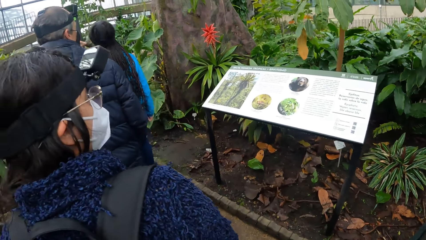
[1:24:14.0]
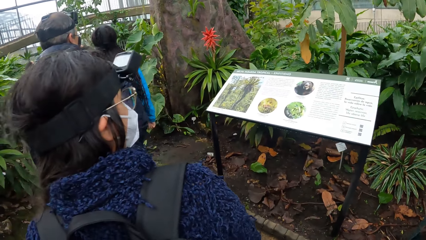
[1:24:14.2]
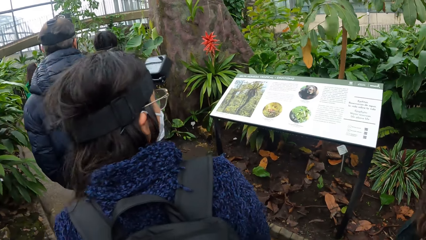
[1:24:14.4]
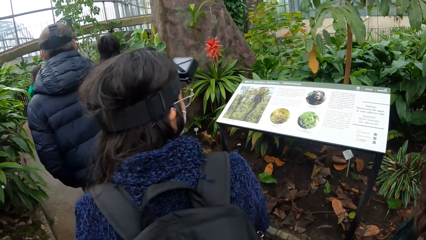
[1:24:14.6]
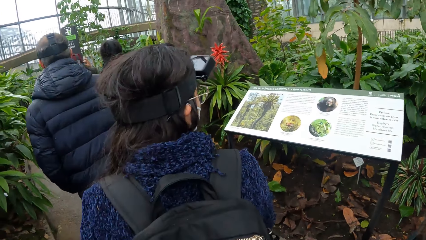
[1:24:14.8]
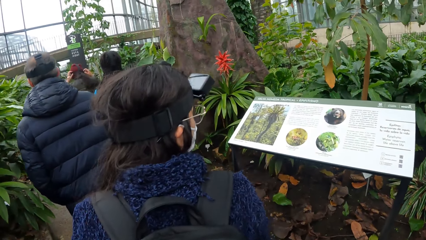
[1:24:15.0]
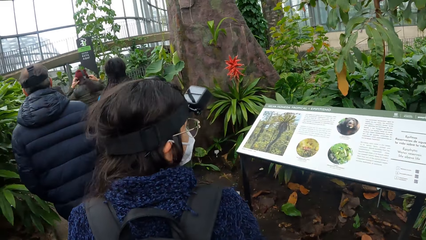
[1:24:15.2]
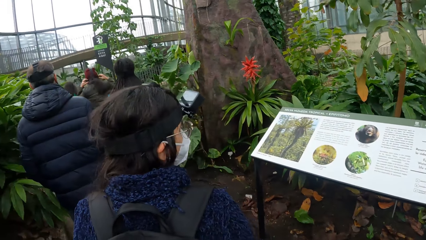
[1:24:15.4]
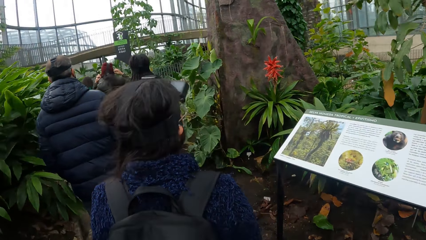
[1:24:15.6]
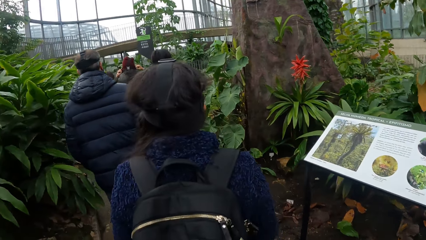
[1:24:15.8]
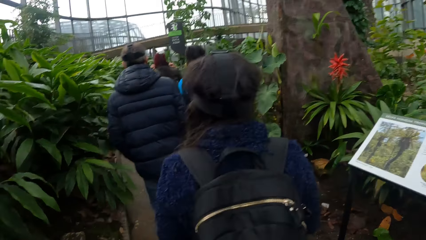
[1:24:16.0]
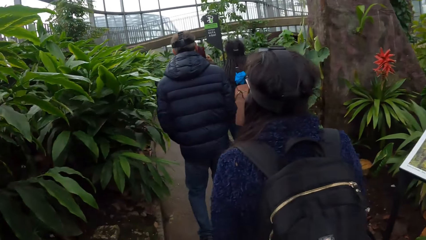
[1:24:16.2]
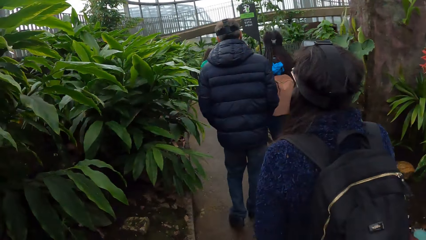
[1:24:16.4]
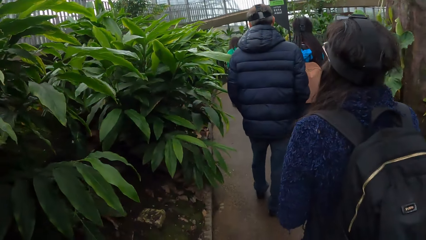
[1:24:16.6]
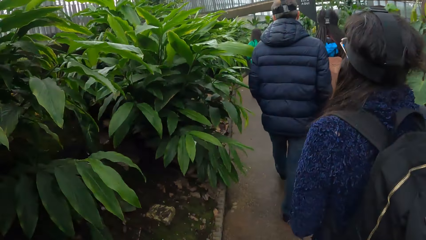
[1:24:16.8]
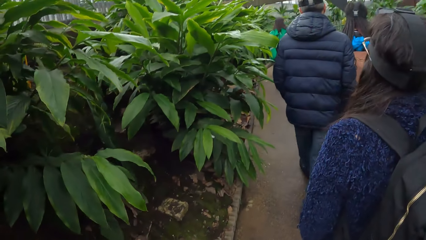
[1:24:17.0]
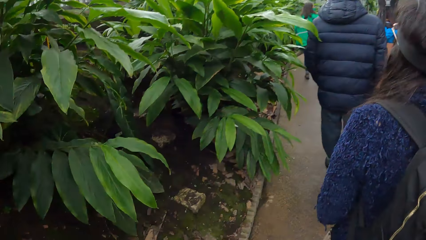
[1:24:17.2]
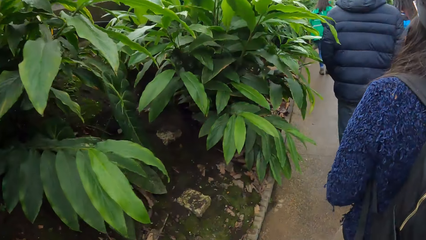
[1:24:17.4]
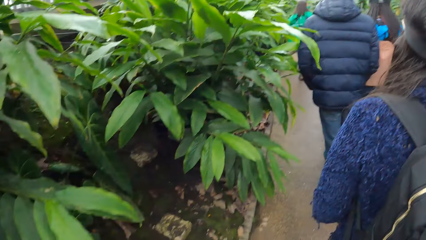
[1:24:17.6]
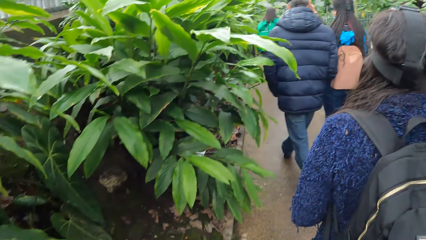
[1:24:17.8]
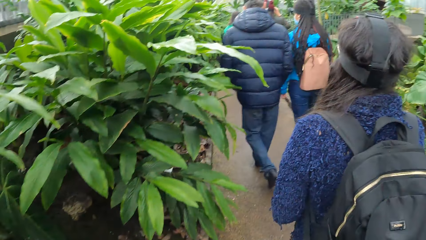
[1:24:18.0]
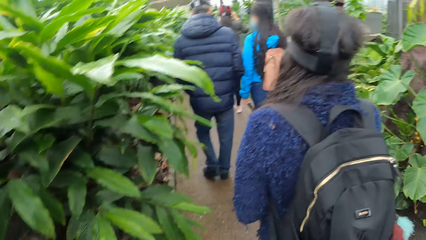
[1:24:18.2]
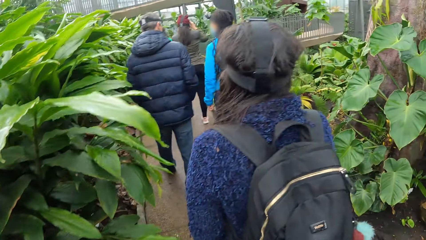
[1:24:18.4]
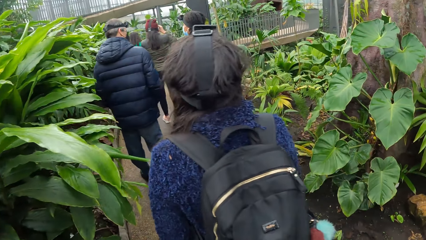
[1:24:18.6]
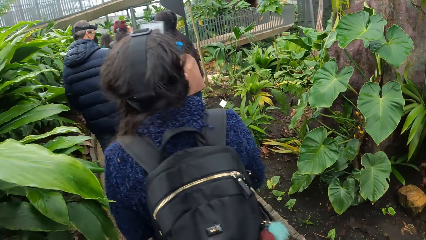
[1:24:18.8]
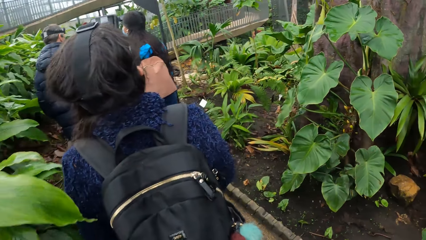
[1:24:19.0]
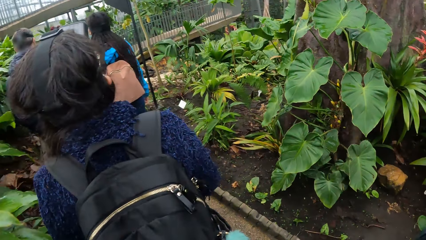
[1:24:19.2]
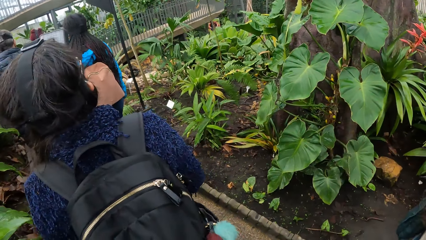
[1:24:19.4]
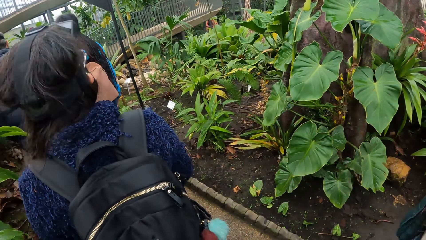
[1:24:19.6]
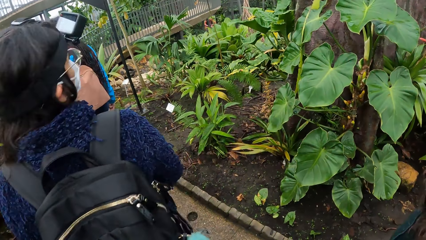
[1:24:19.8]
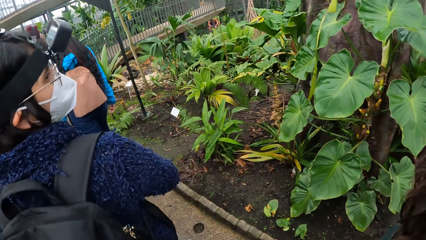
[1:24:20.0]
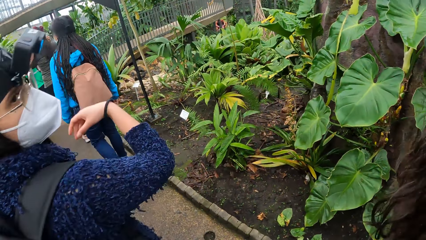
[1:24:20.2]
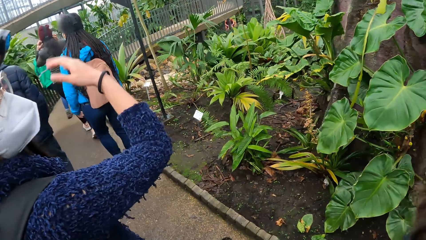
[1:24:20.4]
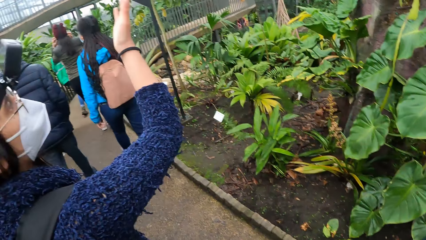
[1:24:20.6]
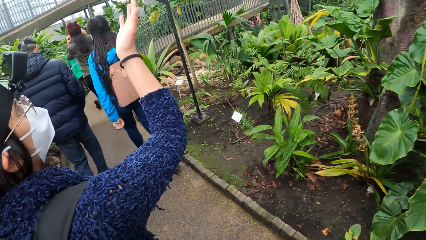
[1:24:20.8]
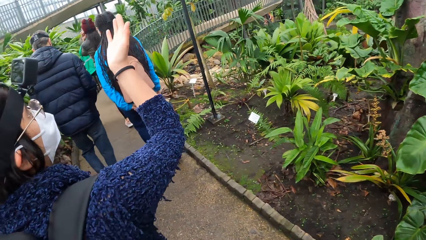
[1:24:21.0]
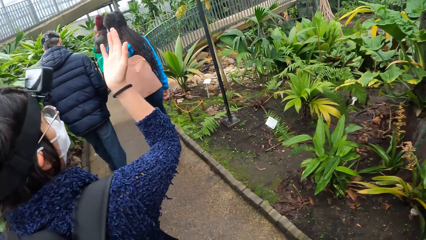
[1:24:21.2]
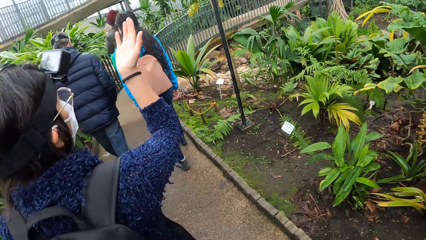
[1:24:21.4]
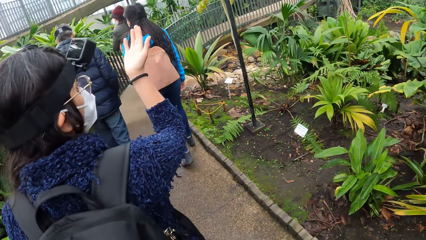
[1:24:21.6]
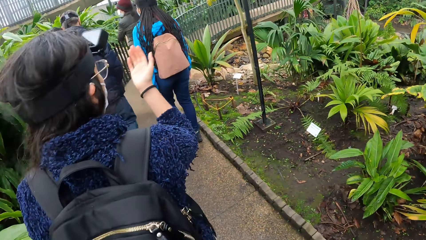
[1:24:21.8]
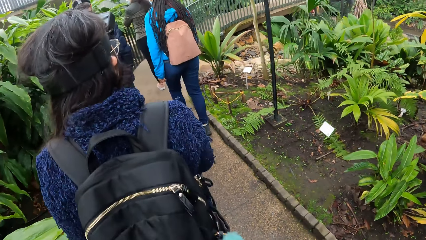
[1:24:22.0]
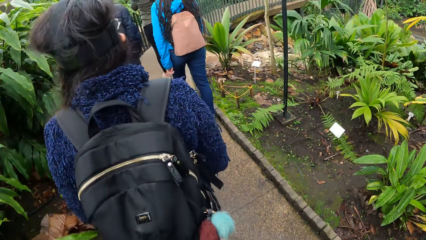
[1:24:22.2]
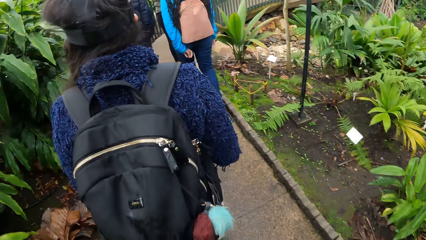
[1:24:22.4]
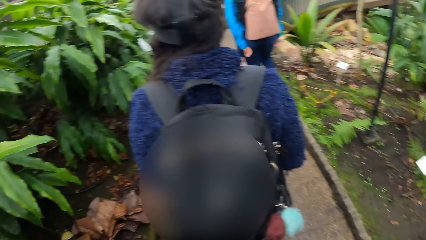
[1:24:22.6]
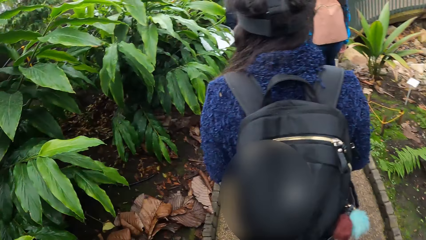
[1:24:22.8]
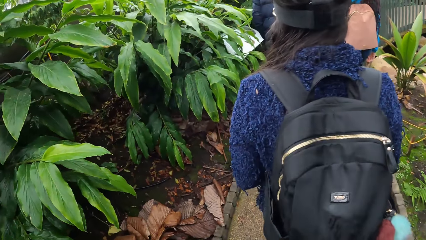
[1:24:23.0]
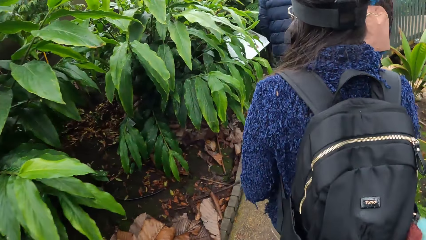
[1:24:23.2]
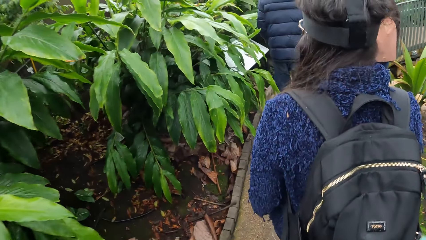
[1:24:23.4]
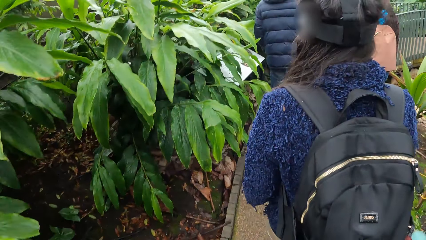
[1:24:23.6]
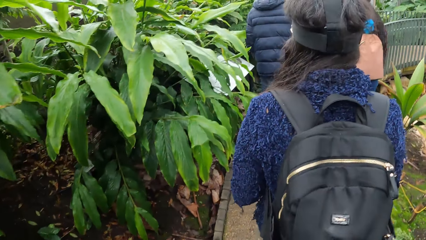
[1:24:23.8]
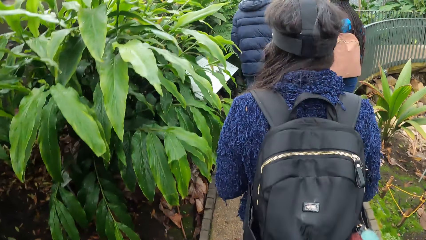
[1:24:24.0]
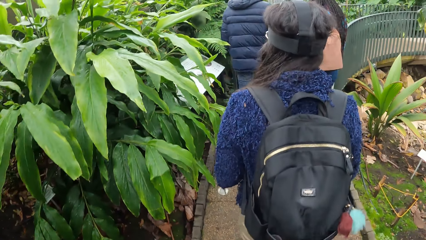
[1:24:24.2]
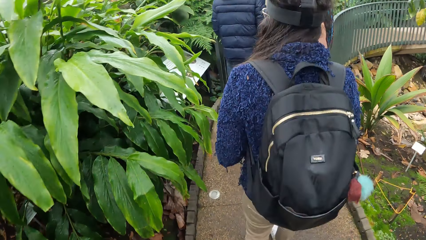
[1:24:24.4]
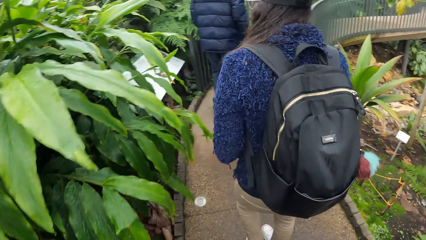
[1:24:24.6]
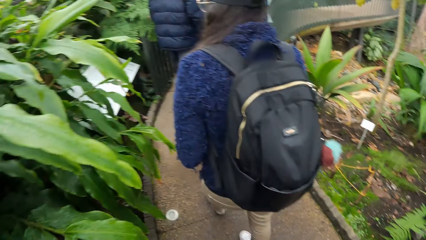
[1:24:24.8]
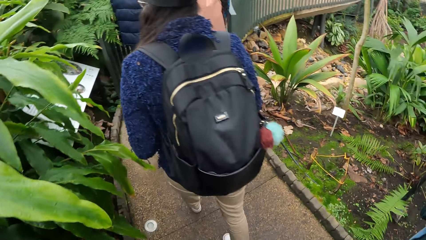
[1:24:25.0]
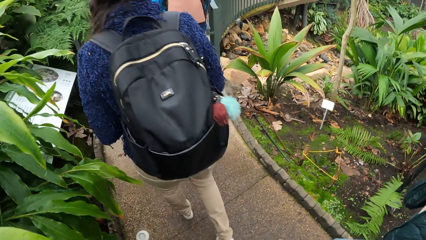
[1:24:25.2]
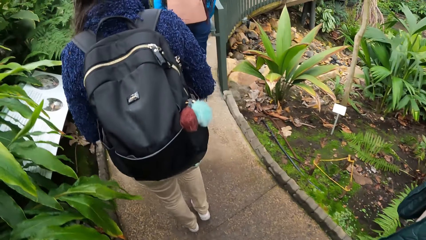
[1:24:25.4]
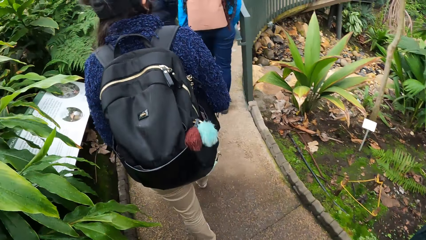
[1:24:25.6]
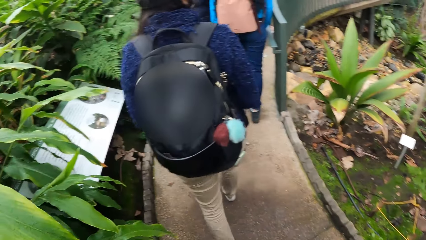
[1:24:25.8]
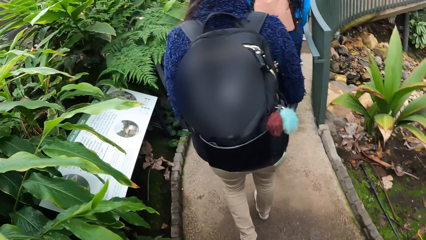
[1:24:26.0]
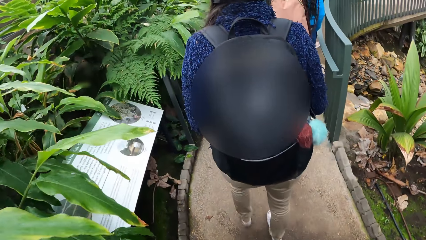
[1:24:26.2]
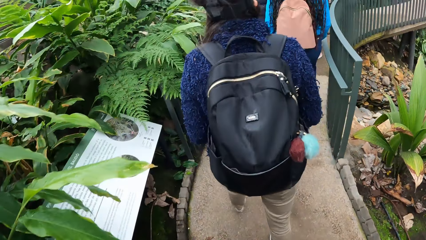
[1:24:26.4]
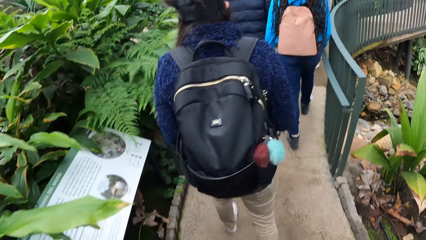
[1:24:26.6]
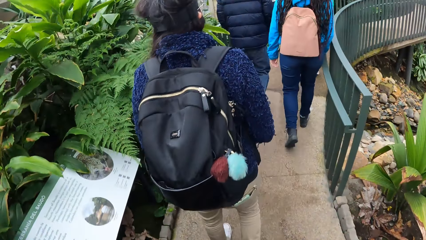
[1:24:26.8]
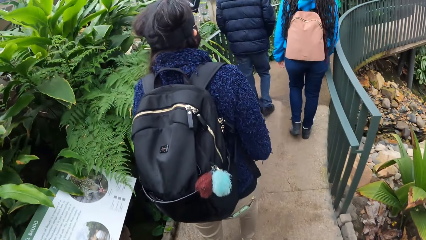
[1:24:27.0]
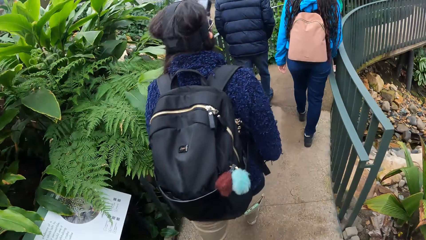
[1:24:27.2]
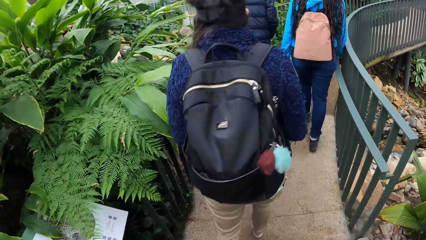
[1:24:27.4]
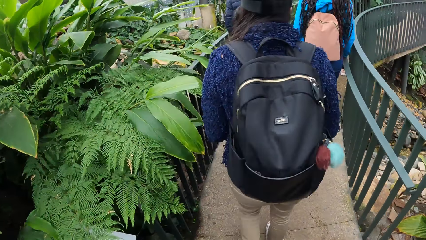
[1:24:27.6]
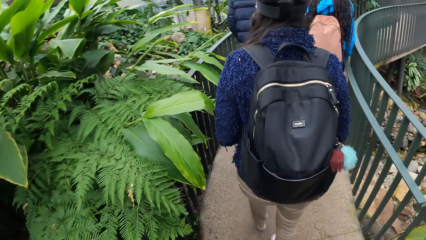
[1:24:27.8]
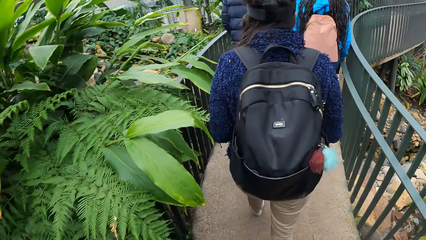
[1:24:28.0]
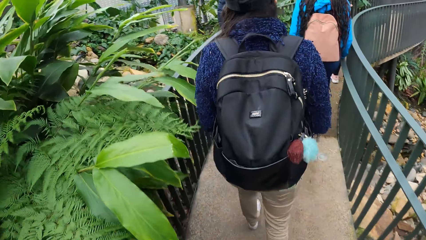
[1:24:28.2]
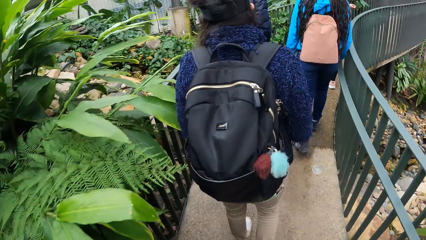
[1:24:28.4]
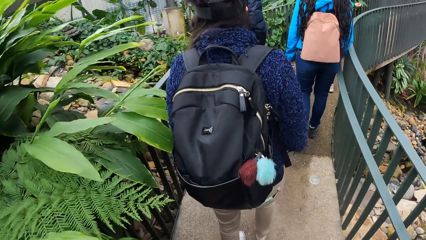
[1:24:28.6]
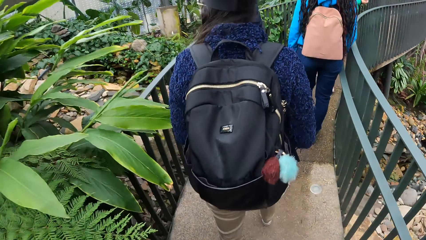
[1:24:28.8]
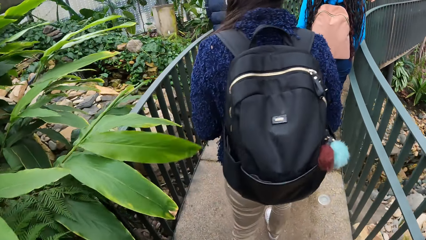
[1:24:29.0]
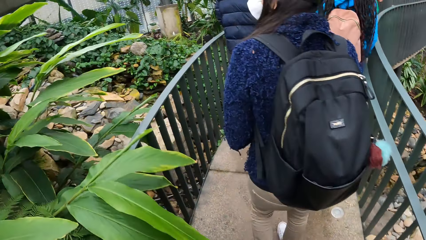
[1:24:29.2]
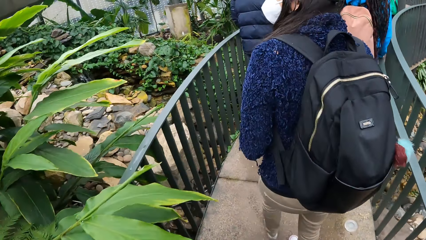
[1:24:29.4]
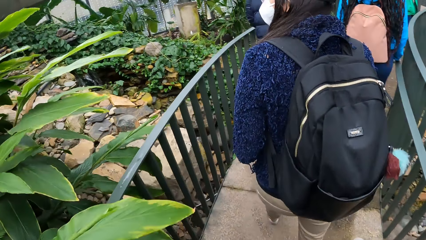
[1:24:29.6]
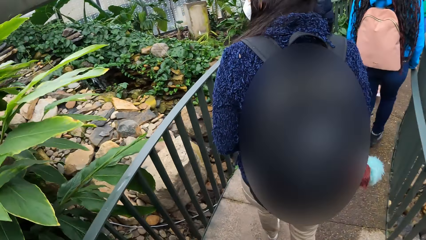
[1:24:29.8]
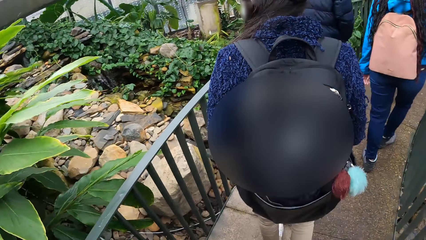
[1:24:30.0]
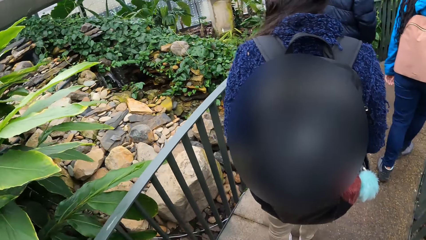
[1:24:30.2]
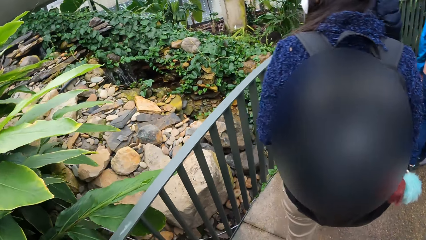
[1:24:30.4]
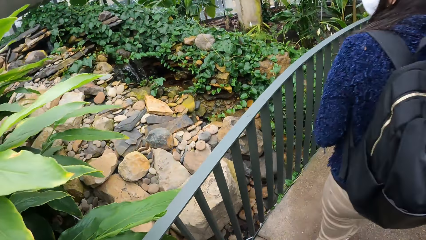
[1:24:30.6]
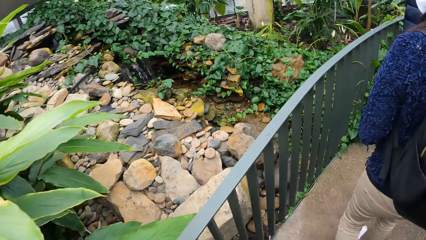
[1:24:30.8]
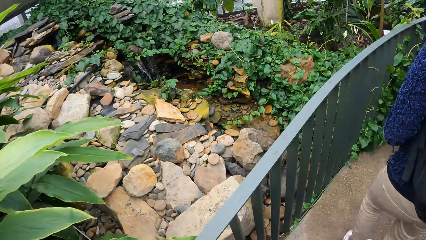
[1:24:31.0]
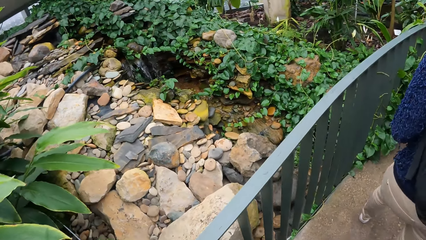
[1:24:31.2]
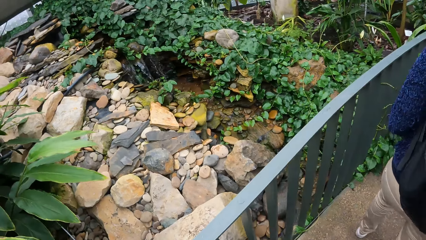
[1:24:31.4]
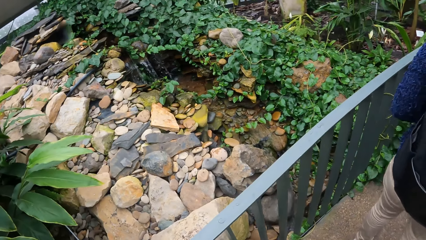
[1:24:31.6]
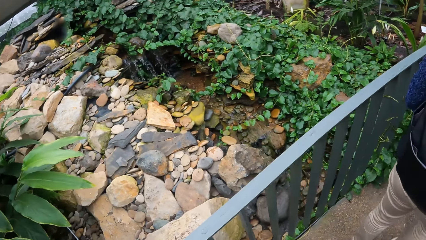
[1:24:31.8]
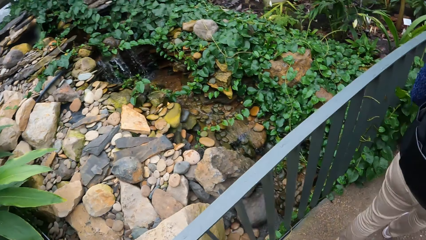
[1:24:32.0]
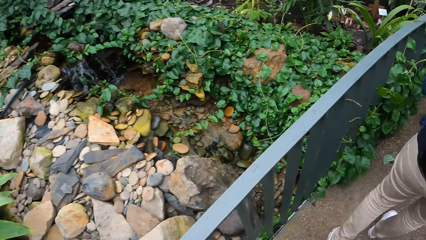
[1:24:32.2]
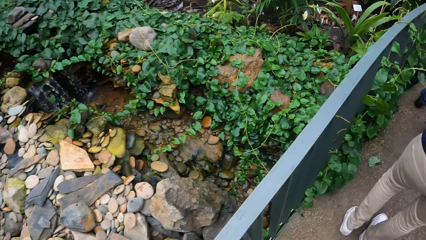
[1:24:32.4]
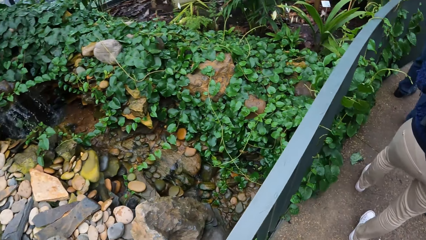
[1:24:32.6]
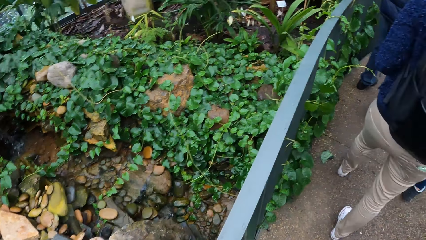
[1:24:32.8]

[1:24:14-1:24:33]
The camera wearer interacts with a woman. They walk.
